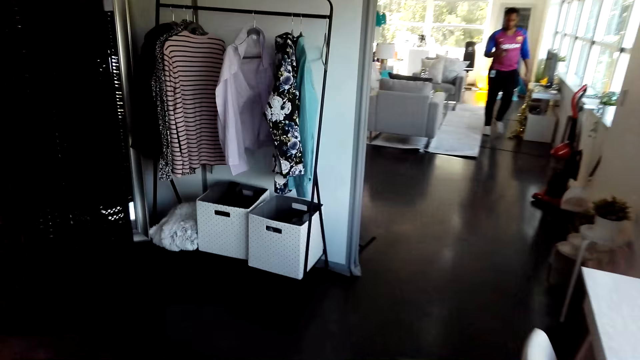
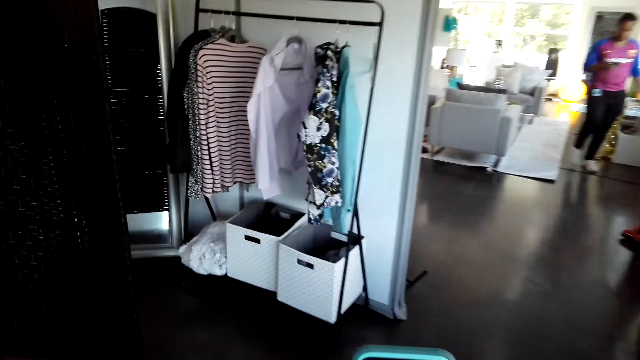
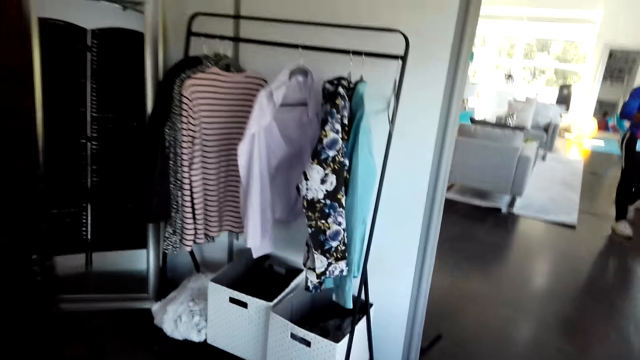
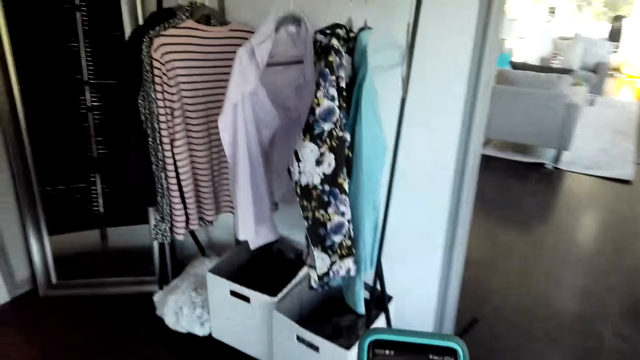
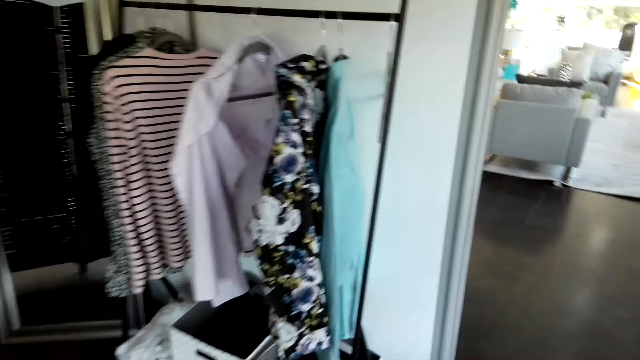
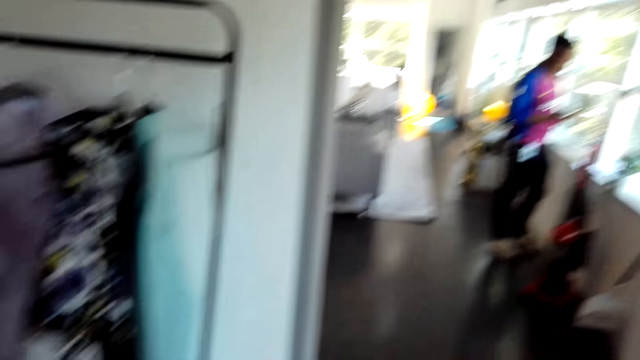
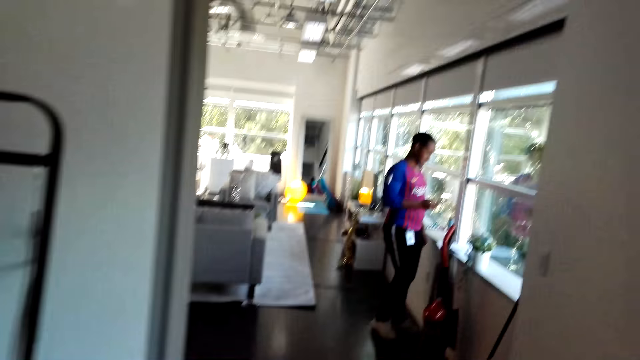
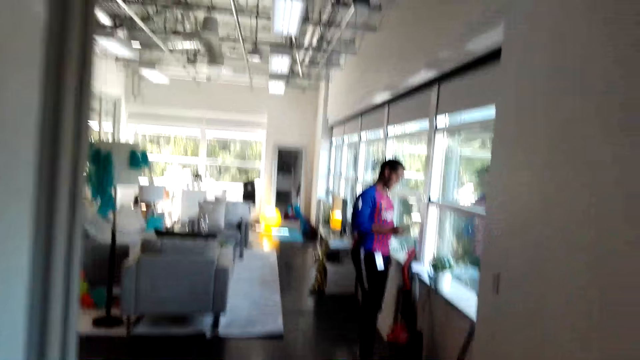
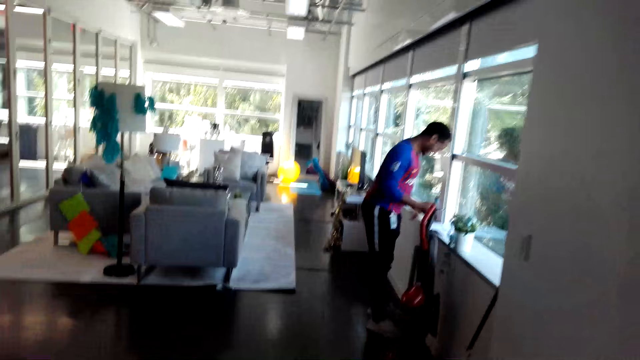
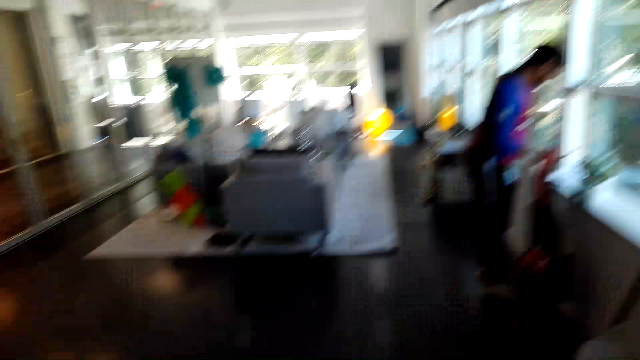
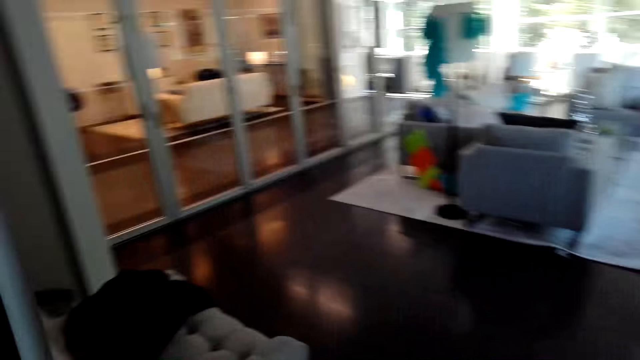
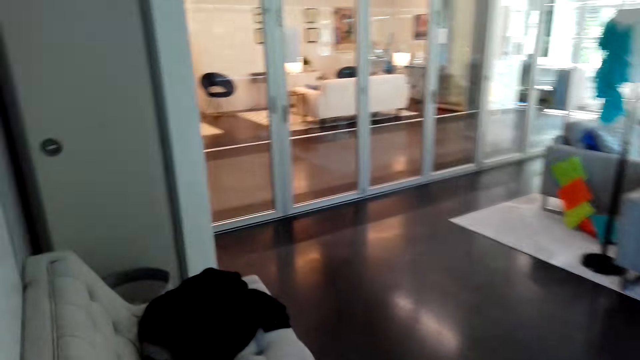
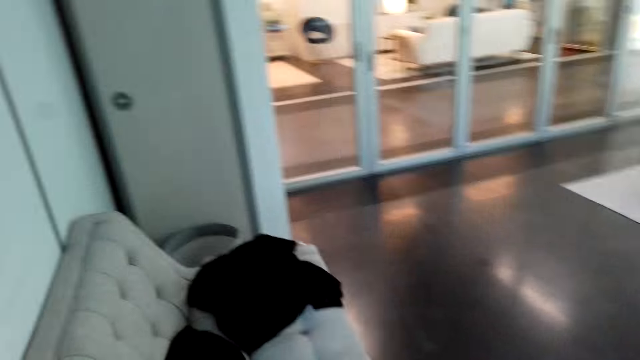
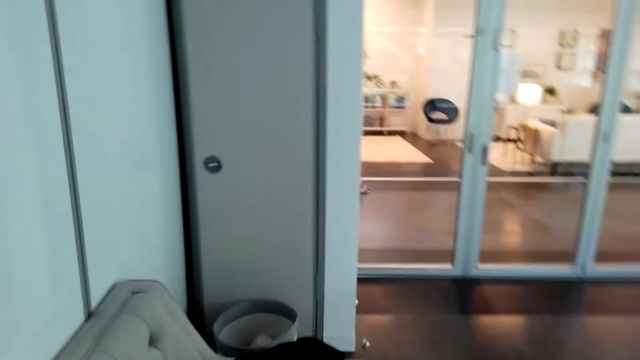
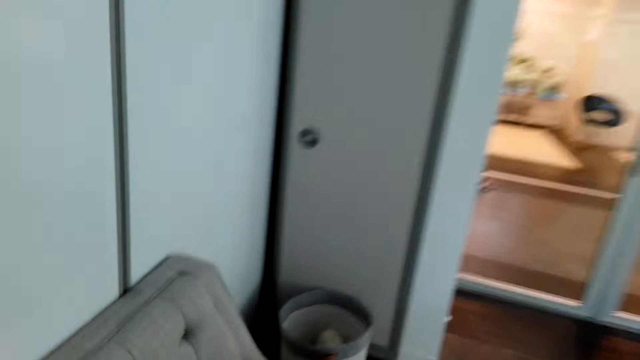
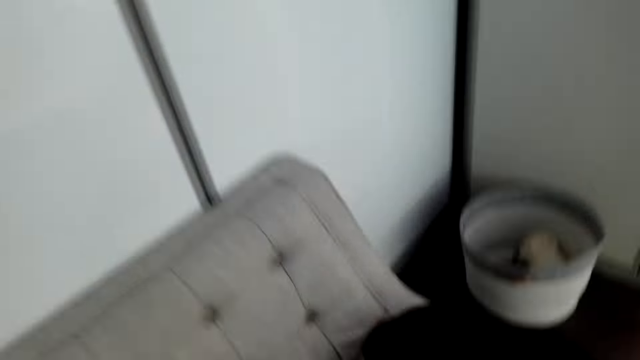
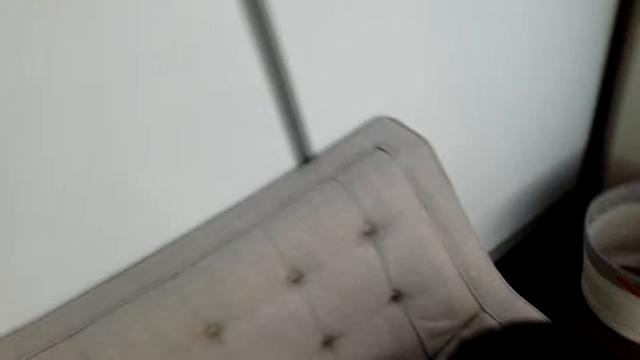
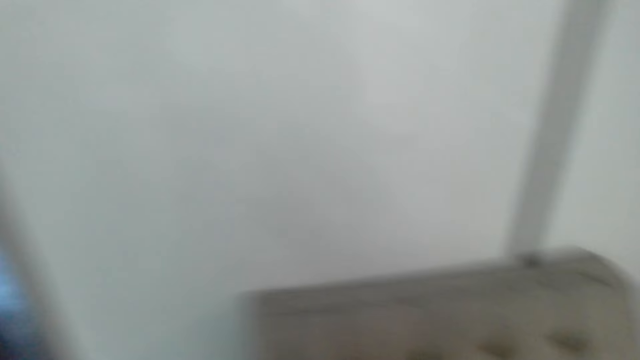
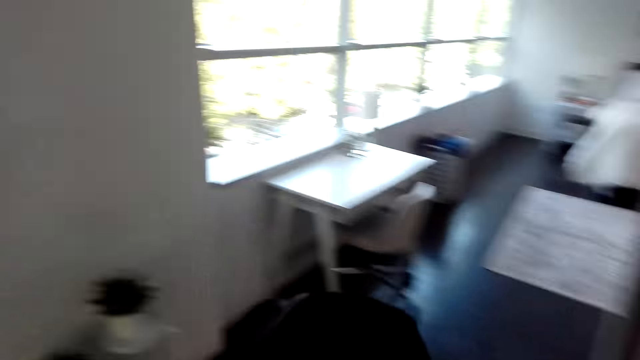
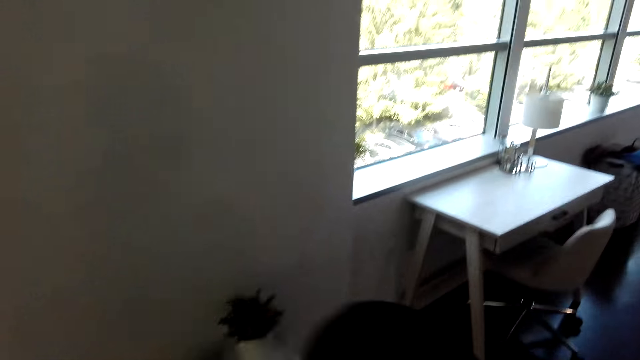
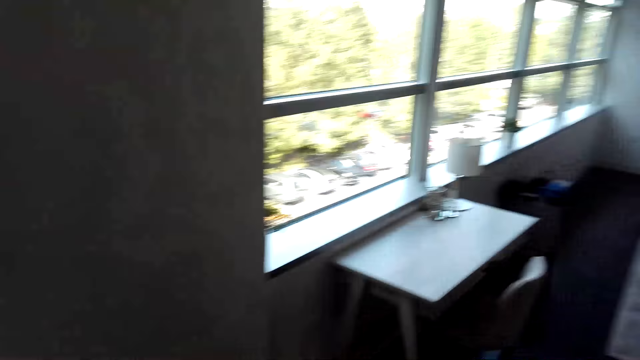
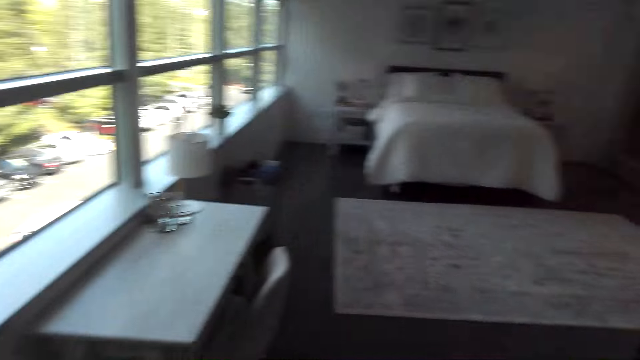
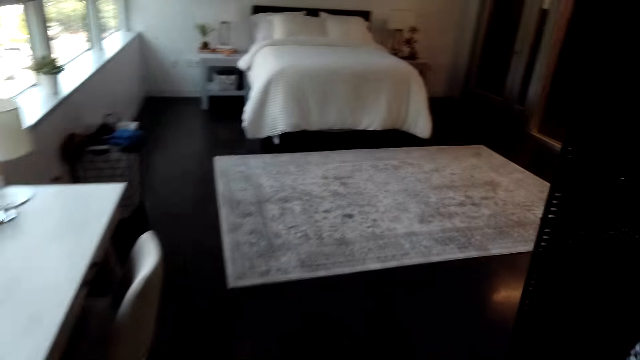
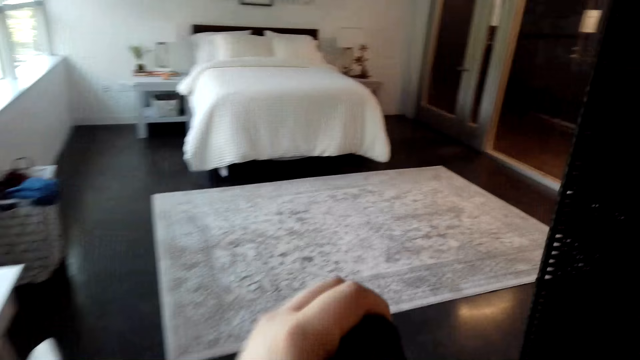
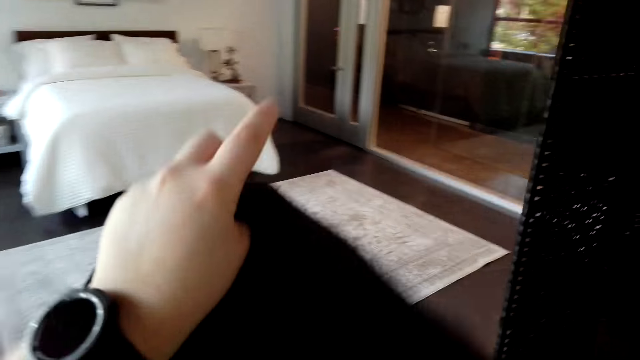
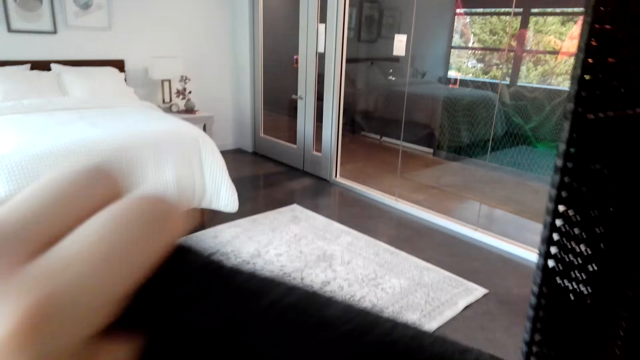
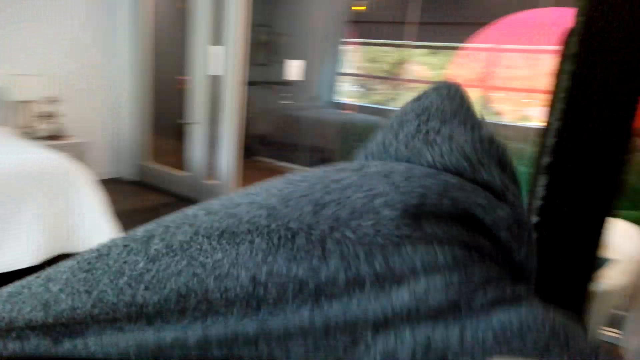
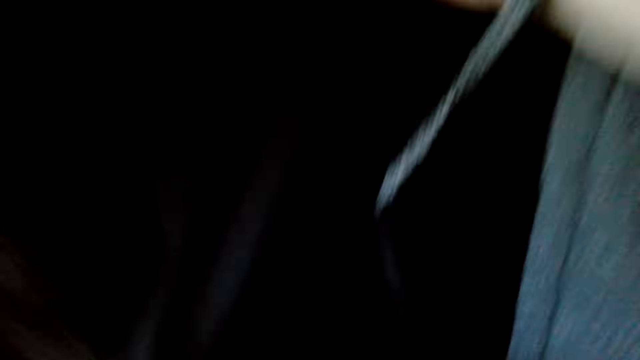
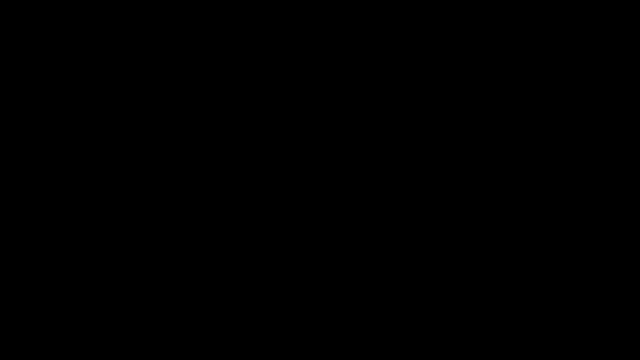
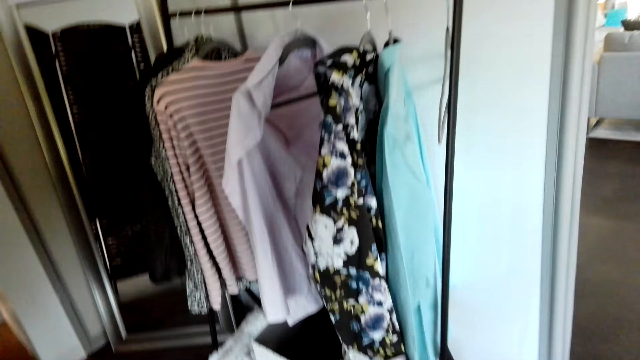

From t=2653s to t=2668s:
The camera wearer laughs. A man laughs. The camera wearer walks in the room. The man walks with the camera wearer. The camera wearer picks up the sweater. They walk around the house. They wear the sweater.

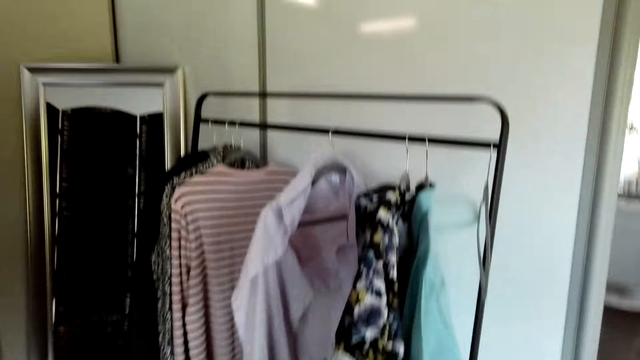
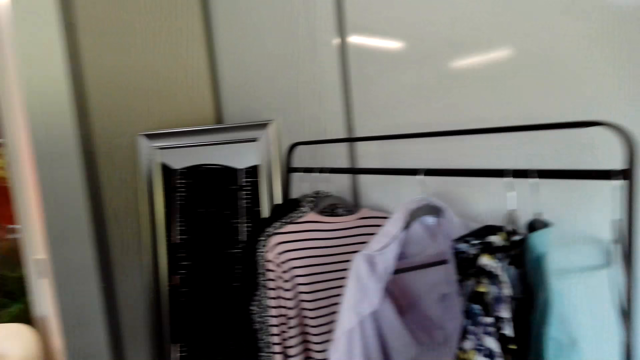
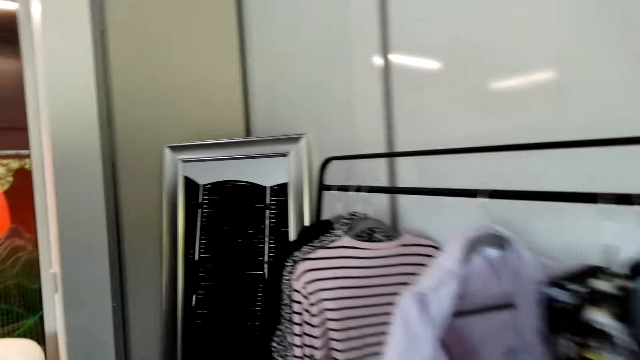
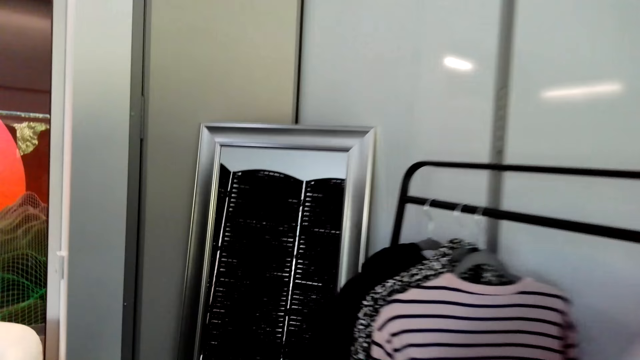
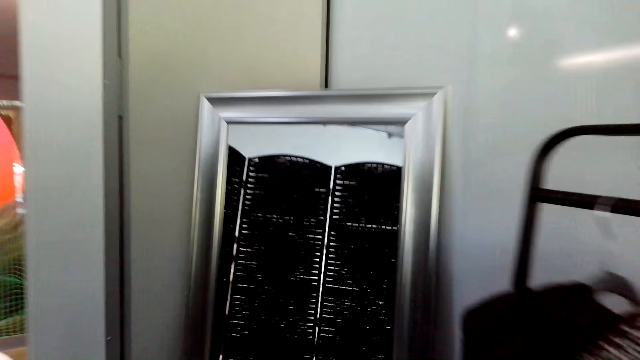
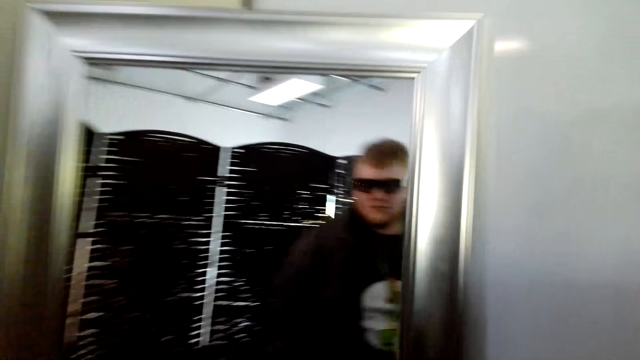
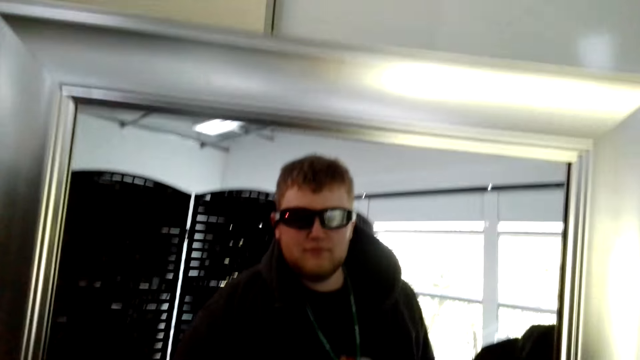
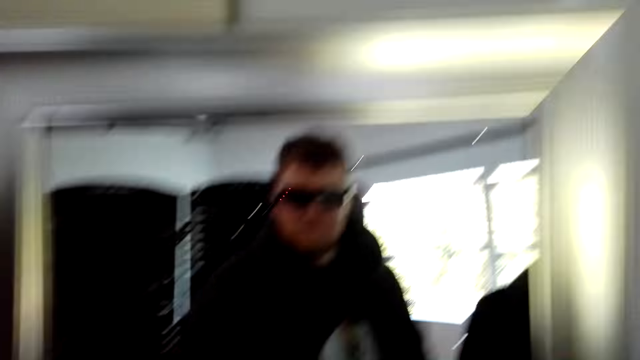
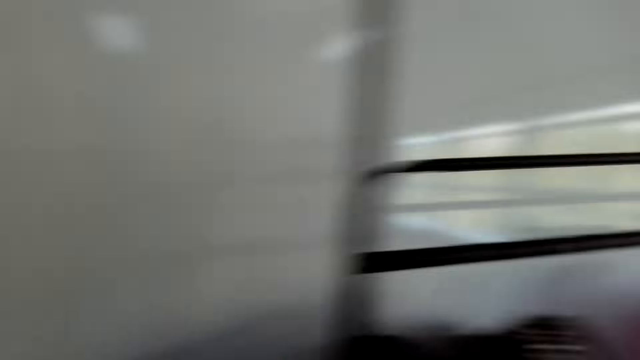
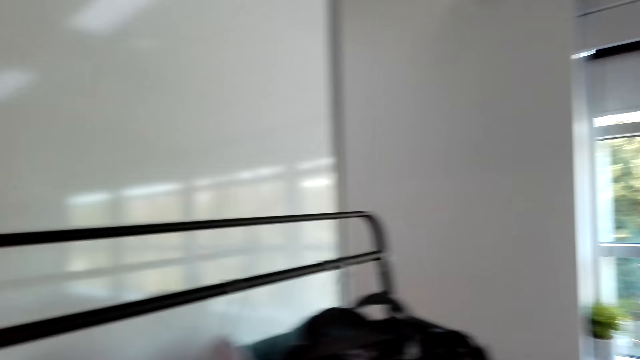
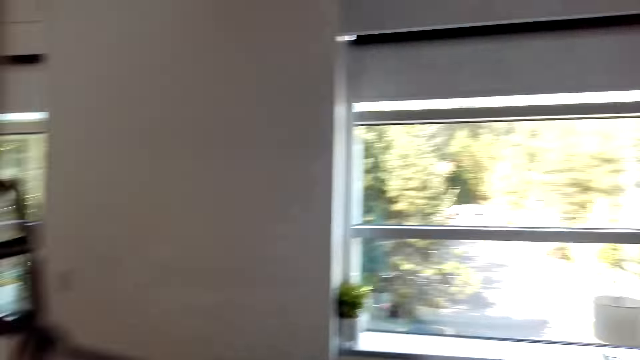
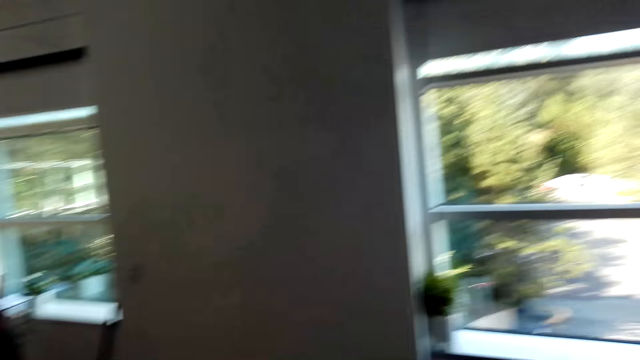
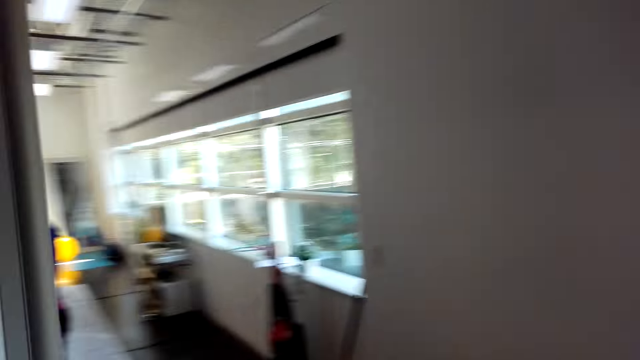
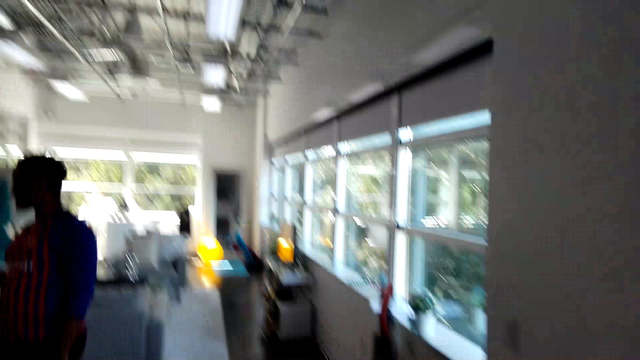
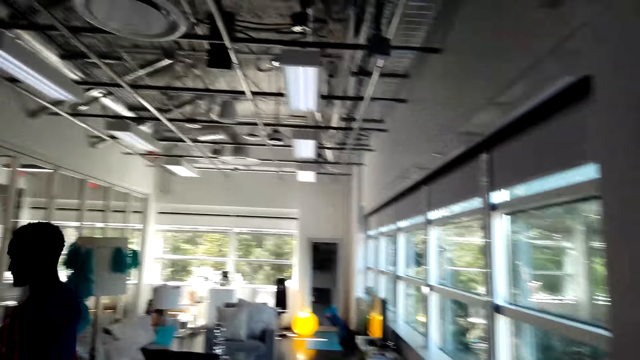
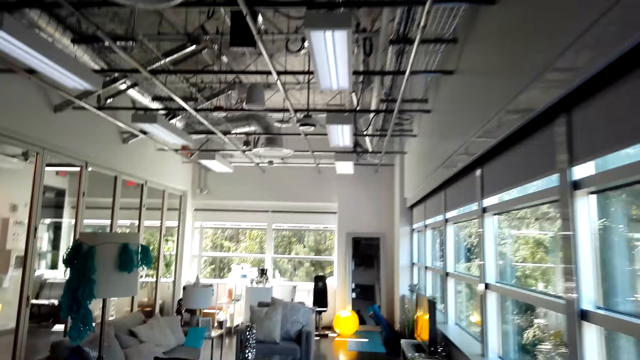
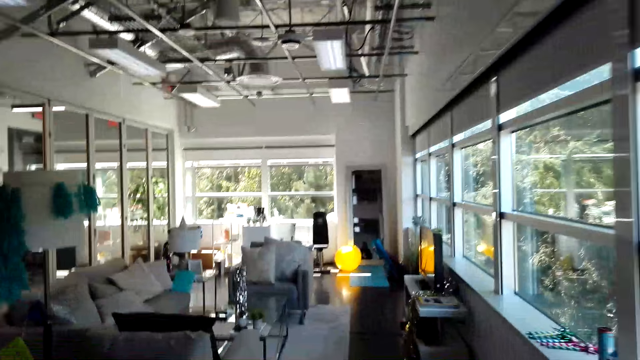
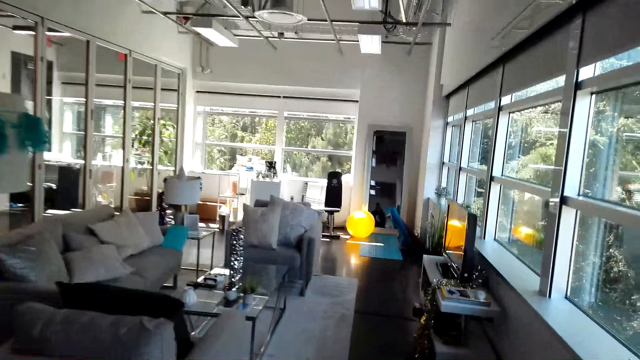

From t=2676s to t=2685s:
The camera wearer walks around the house. He stares at himself through the mirror. He walks around the house. He talks. He walks in the room.
